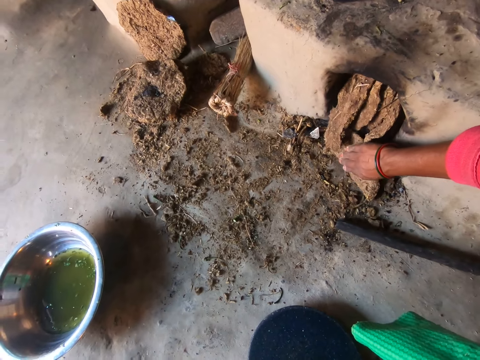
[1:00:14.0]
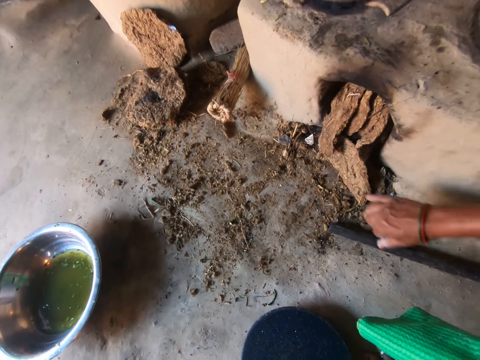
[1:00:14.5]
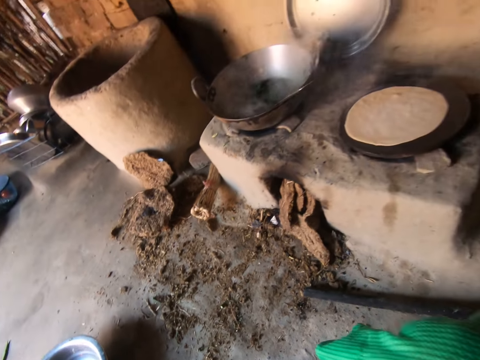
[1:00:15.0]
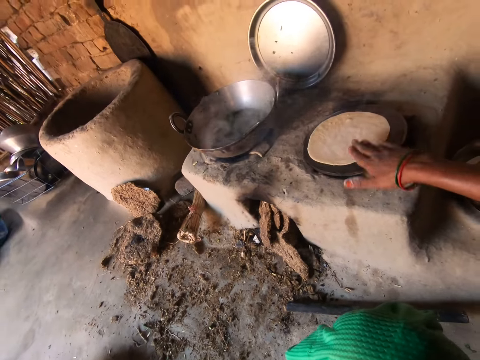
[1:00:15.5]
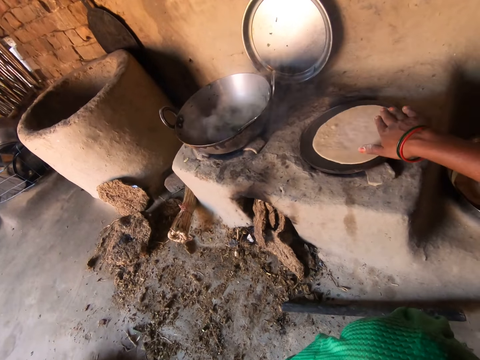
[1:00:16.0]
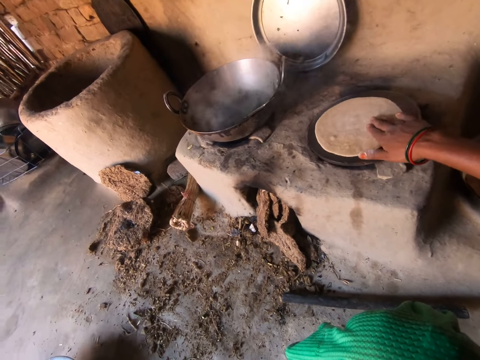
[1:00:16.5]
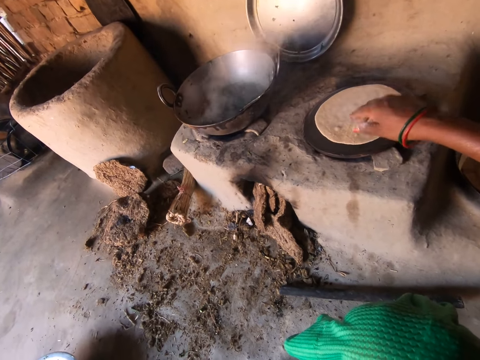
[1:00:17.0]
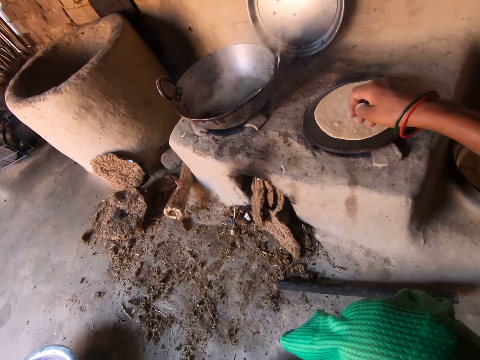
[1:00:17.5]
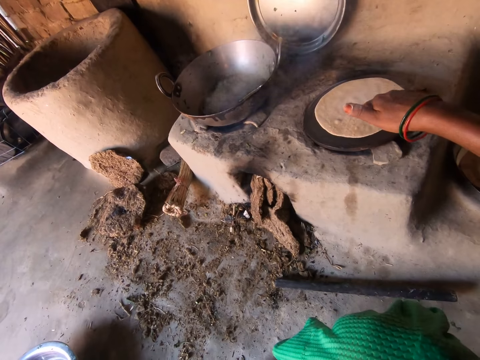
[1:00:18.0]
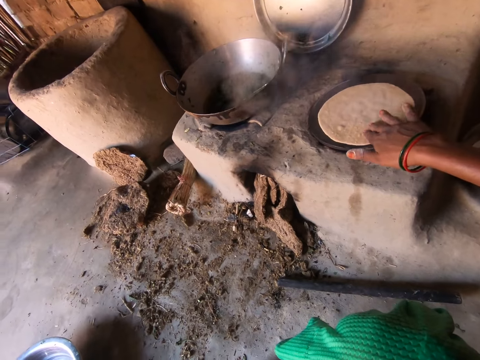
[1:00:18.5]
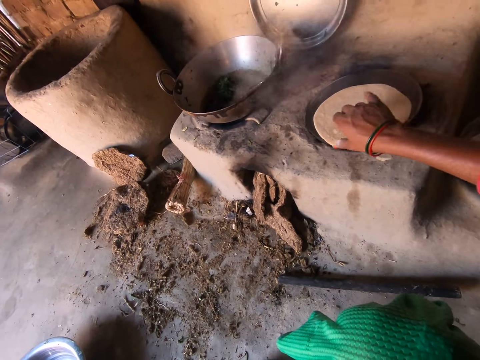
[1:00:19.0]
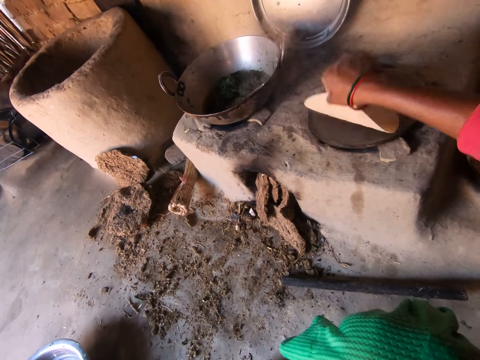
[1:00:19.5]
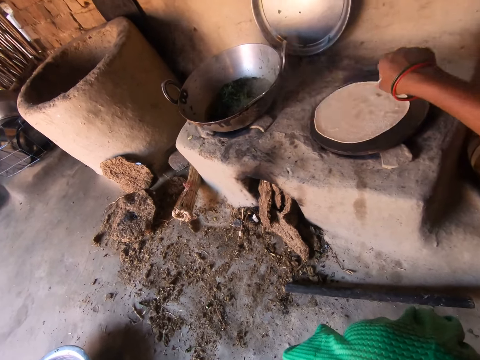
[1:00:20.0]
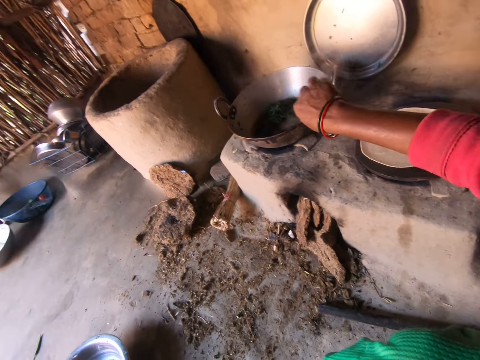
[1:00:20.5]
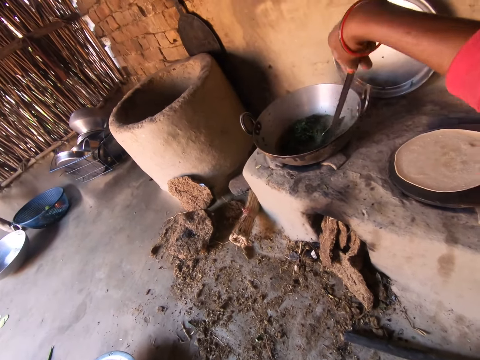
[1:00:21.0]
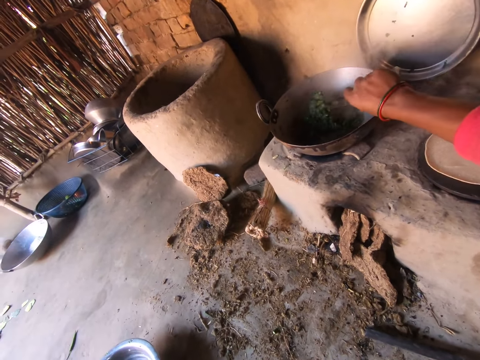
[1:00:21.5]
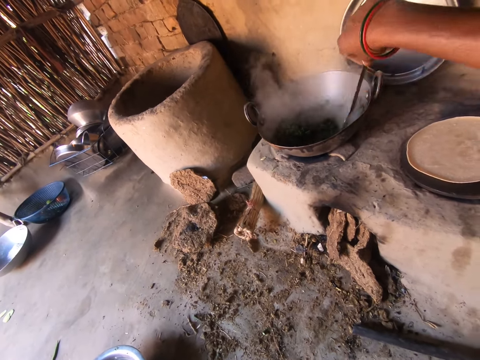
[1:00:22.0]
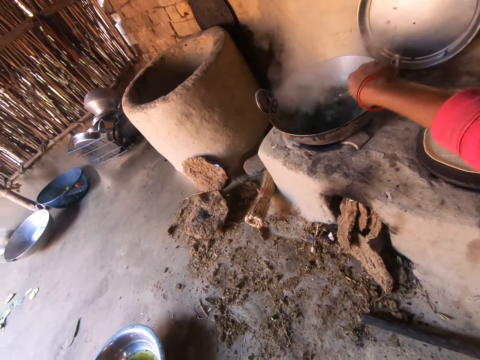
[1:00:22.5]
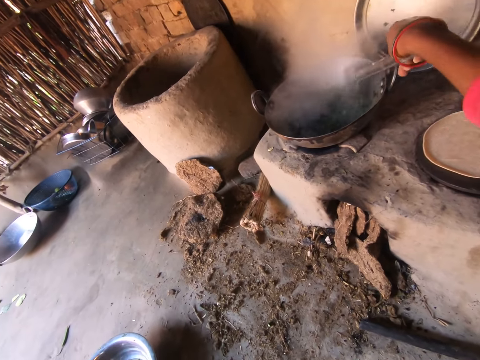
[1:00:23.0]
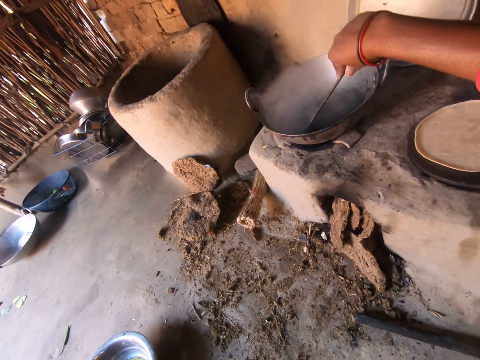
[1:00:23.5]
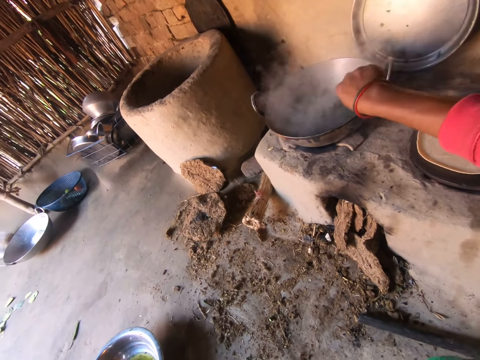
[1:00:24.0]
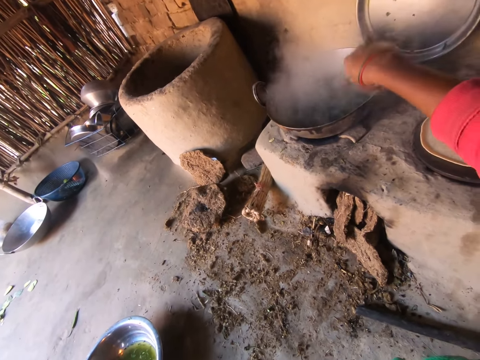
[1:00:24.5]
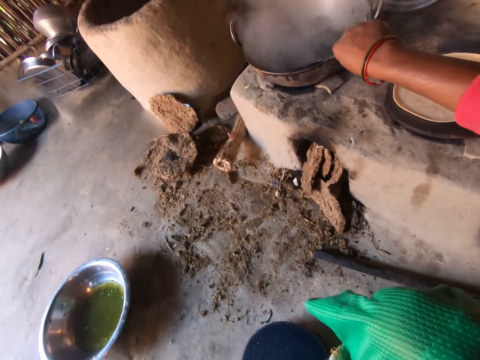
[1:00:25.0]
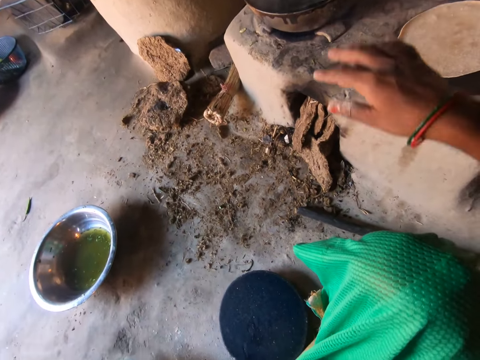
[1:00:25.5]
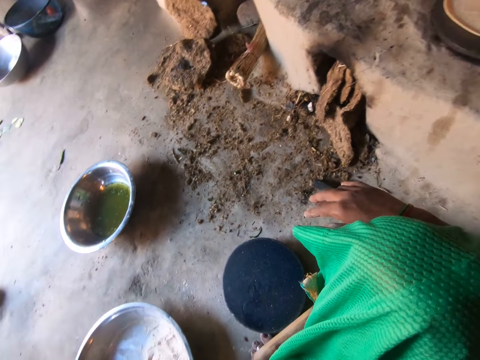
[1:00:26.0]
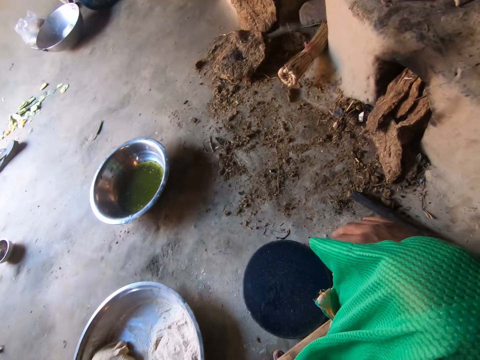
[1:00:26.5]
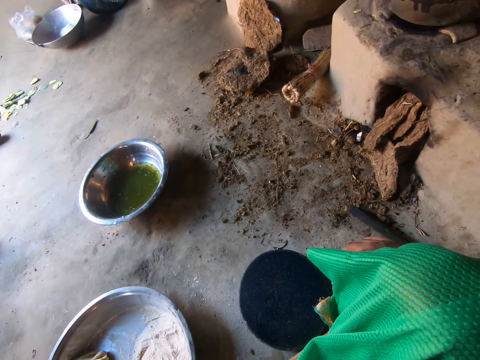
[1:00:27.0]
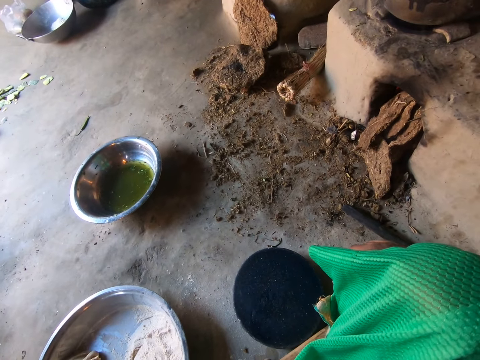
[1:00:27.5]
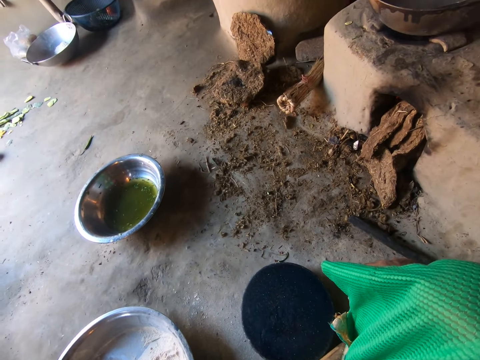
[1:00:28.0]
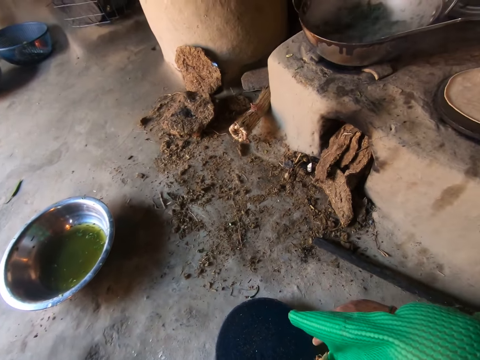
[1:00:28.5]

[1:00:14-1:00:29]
The camera wearer moves the dough on the hot plate with her right hand. She turns over the dough on the hot plate with her right hand. She picks up a spoon from a pot on the fire place with her right hand. She stirs food in the pot with the spoon with her right hand. She lets go of the spoon.

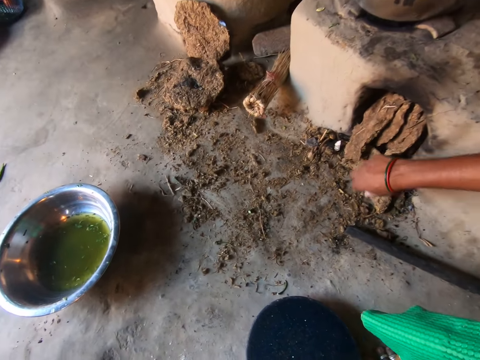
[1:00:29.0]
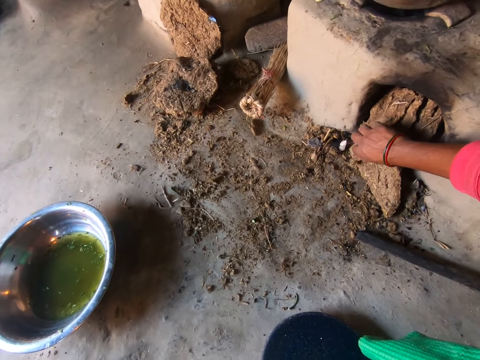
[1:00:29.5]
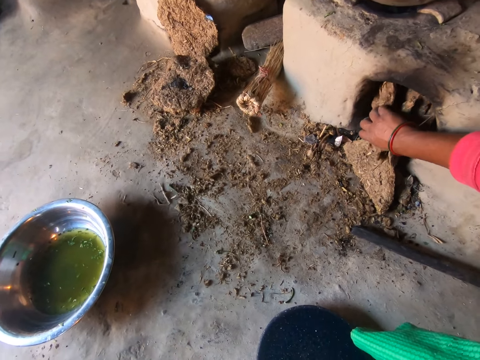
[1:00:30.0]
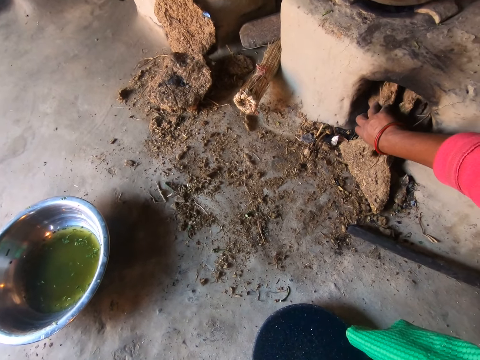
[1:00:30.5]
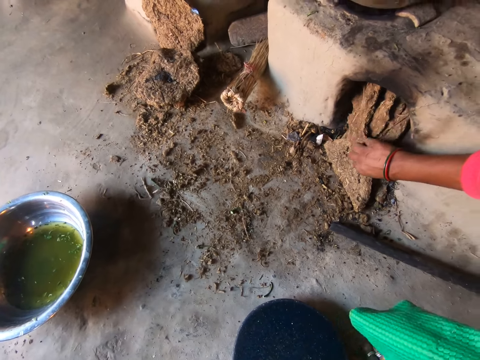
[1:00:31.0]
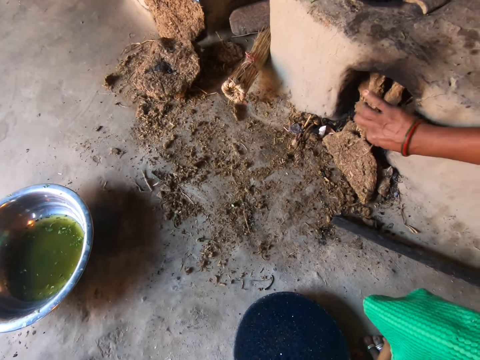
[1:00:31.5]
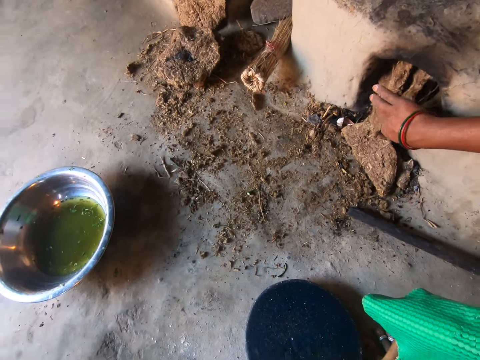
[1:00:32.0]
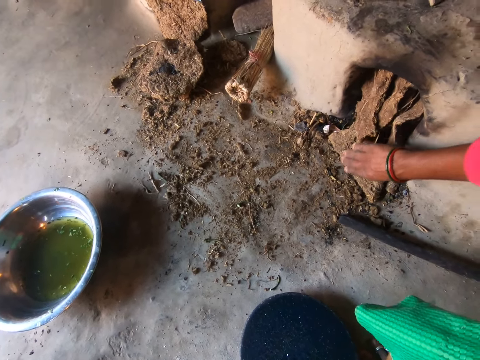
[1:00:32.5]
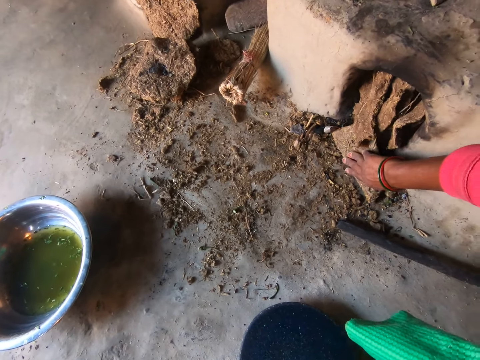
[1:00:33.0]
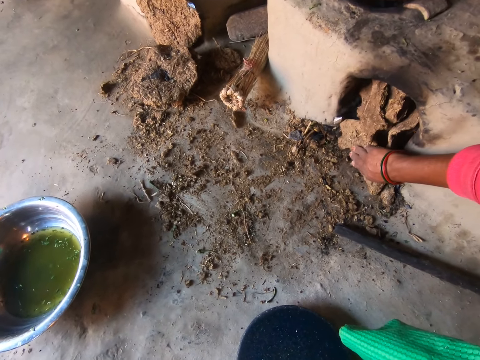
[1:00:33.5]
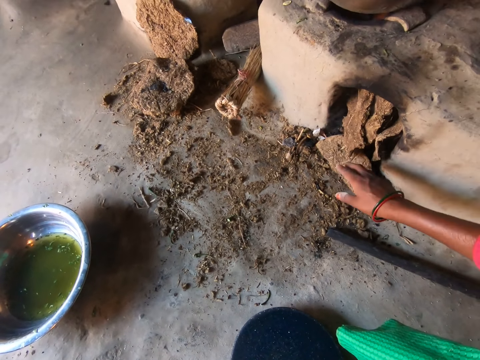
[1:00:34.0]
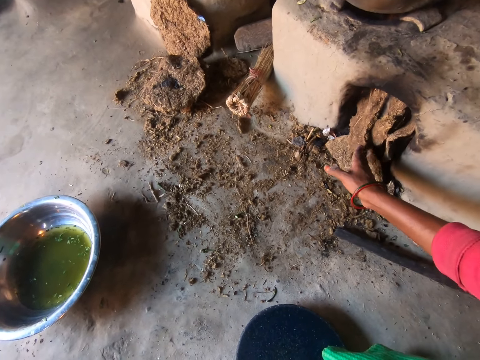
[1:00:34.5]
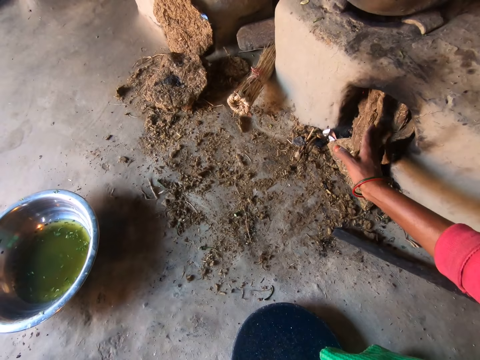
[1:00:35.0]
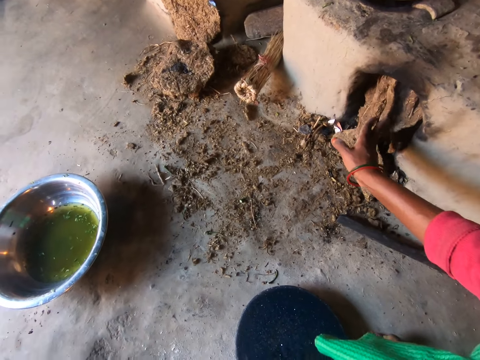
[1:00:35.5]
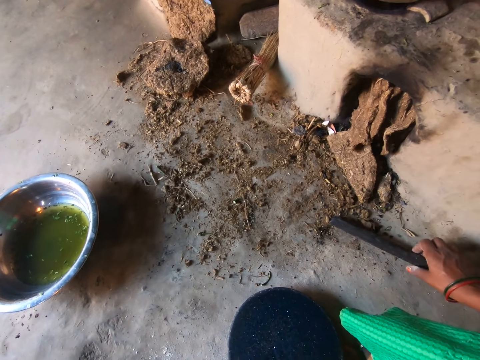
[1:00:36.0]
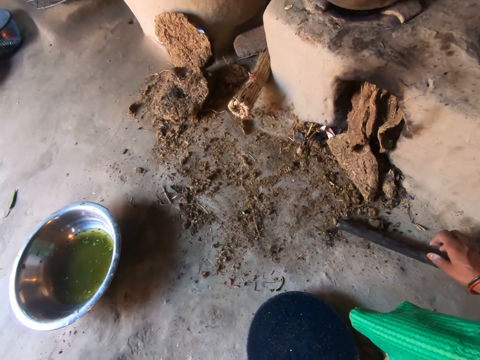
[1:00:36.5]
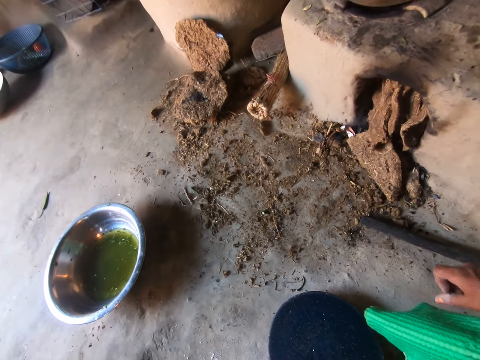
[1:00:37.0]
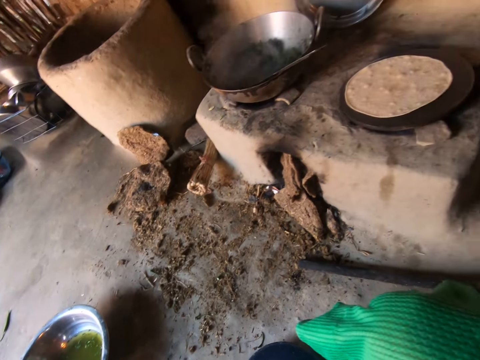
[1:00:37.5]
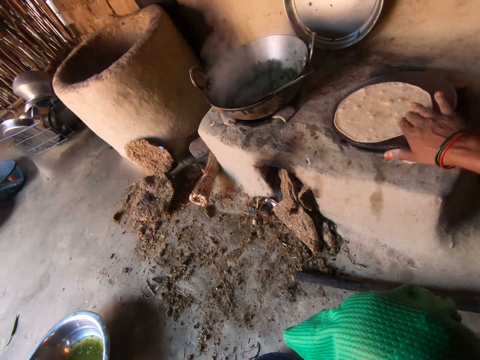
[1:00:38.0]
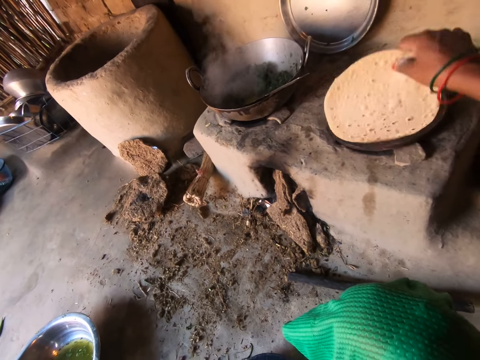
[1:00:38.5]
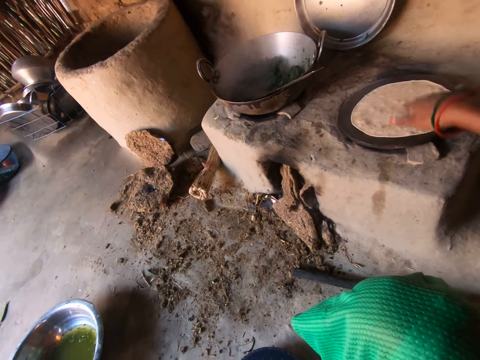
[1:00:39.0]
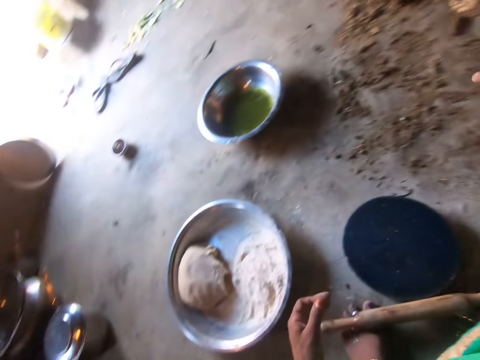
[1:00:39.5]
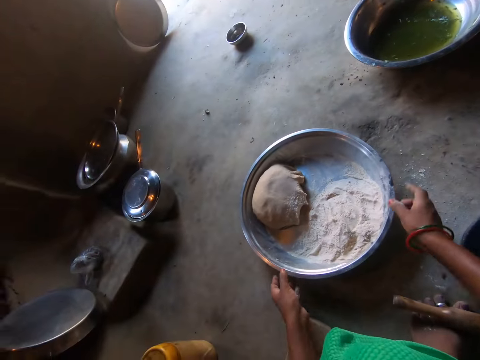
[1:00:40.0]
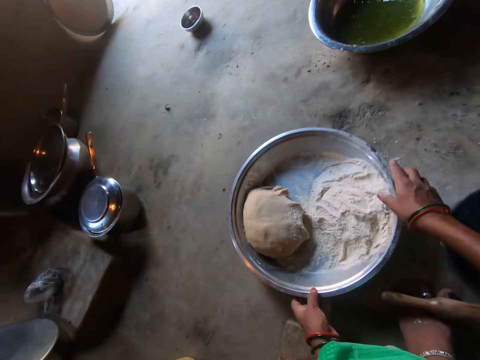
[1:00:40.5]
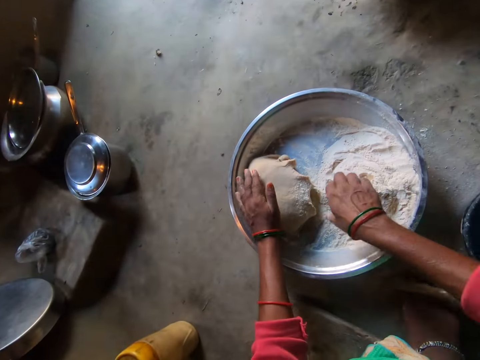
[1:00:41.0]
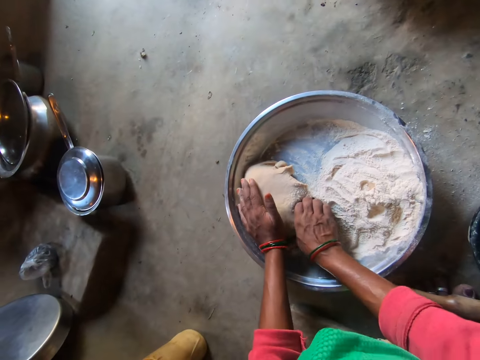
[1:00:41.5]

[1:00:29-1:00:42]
The camera wearer adjusts the cow dung in the fireplace with her right hand. She pushes the firewood in the stove. She turns the dough to the other side on the hot plate with her right hand.
